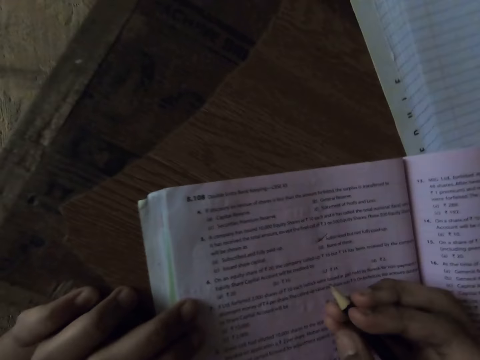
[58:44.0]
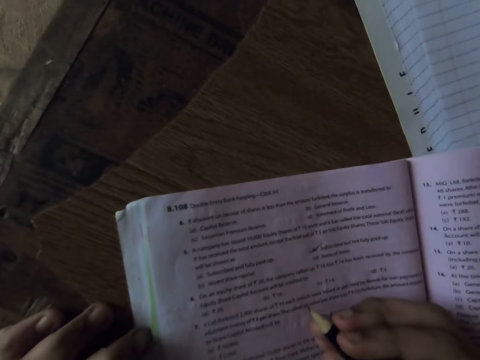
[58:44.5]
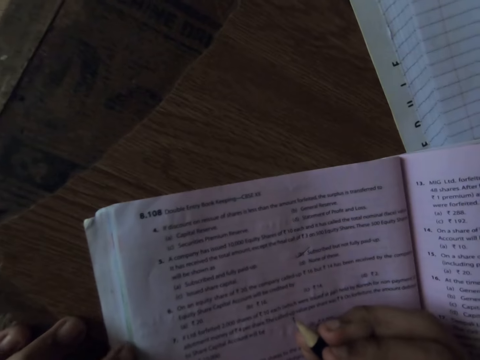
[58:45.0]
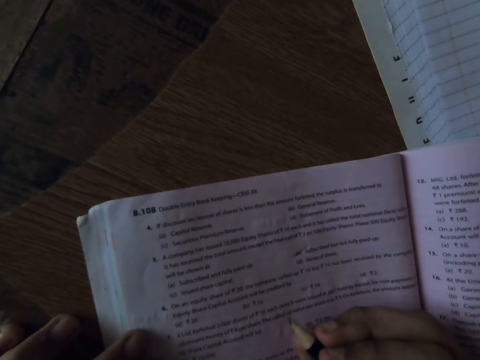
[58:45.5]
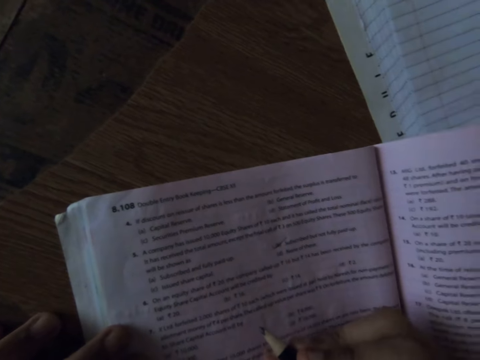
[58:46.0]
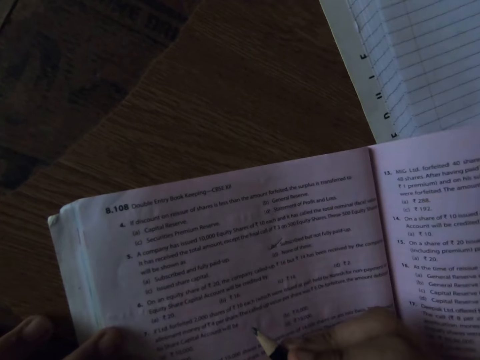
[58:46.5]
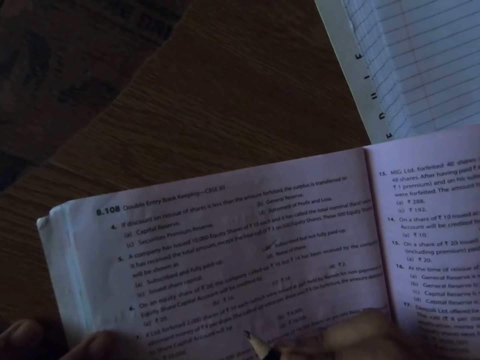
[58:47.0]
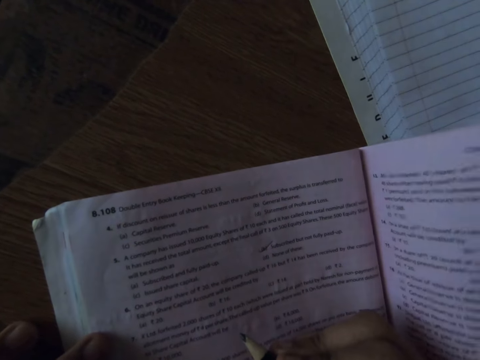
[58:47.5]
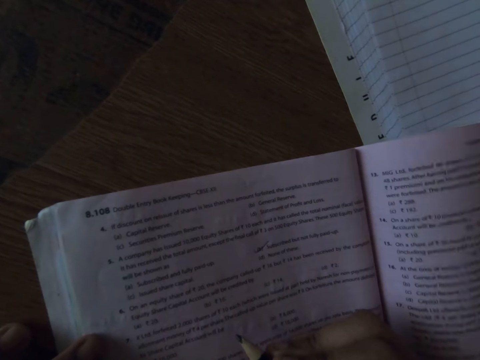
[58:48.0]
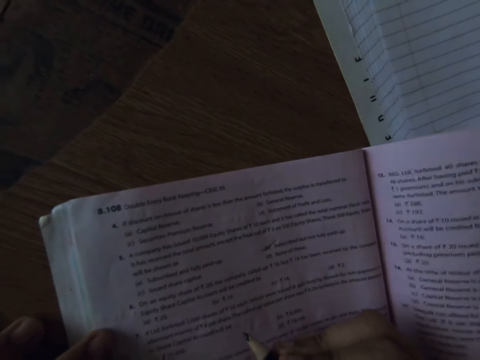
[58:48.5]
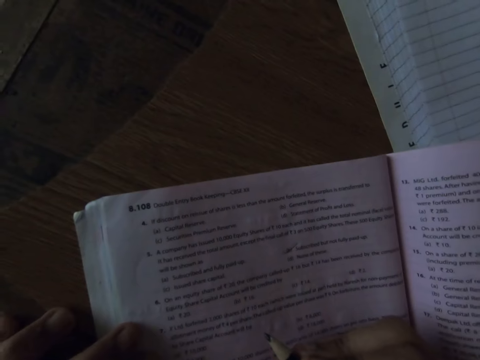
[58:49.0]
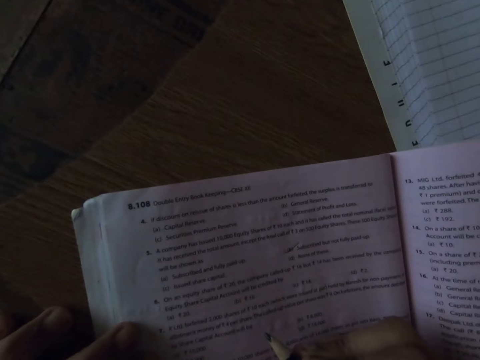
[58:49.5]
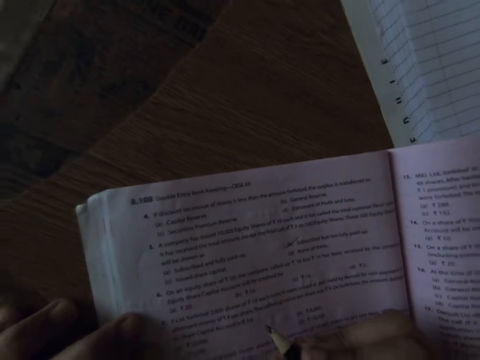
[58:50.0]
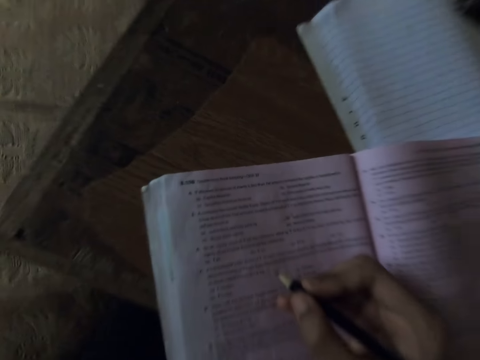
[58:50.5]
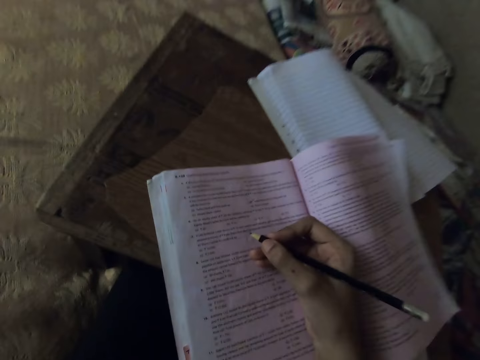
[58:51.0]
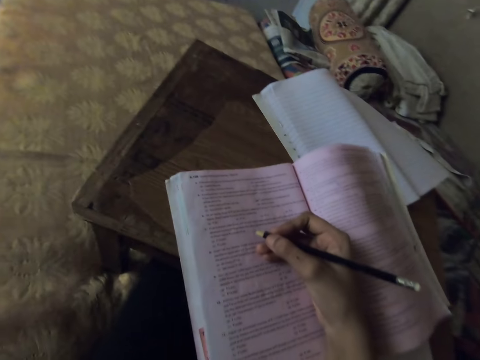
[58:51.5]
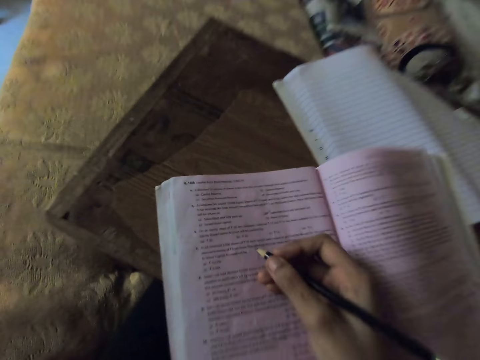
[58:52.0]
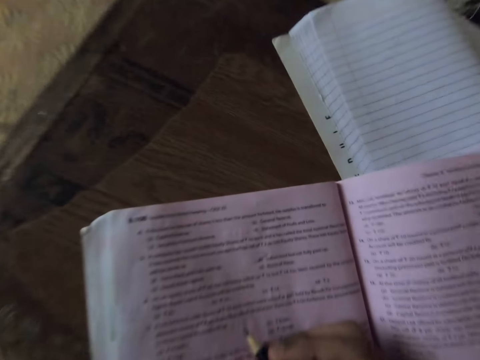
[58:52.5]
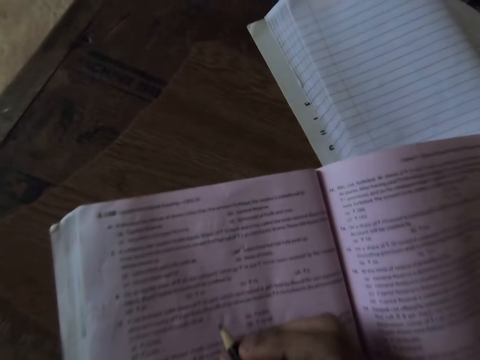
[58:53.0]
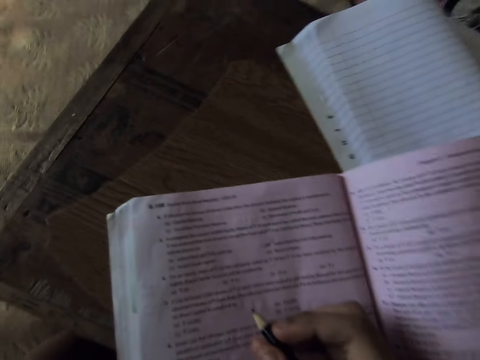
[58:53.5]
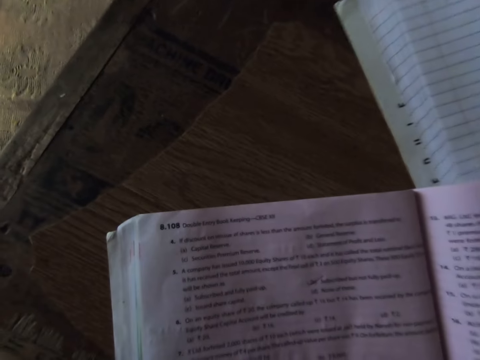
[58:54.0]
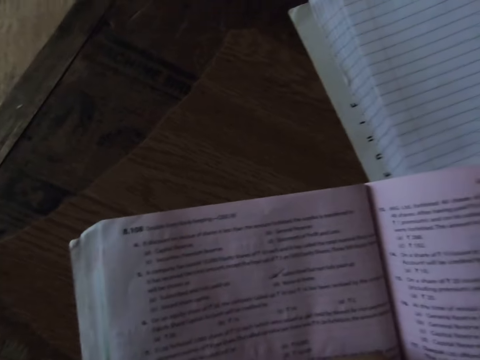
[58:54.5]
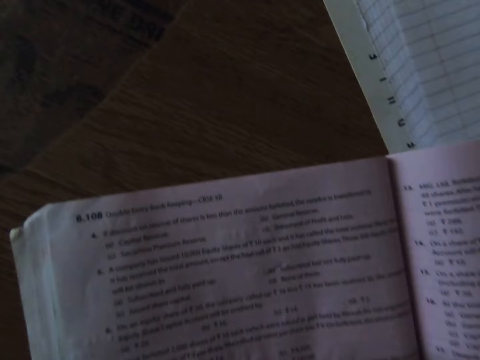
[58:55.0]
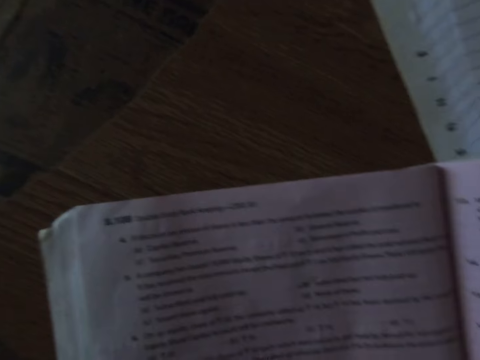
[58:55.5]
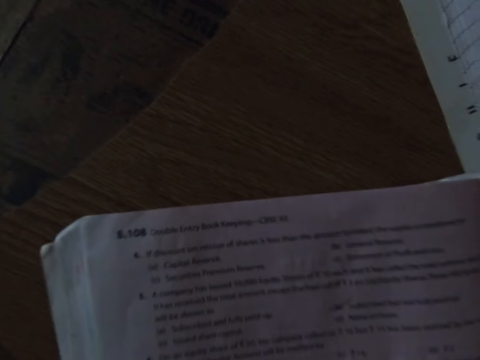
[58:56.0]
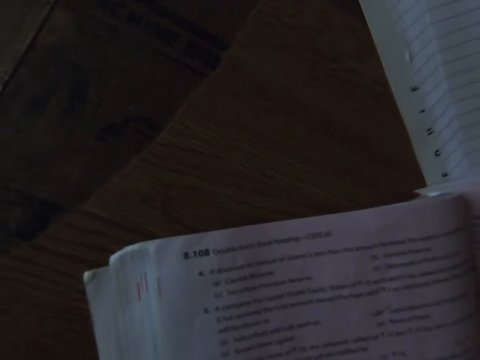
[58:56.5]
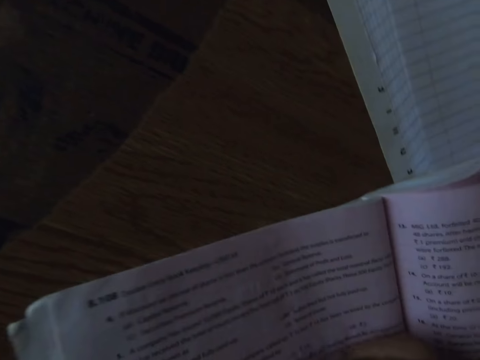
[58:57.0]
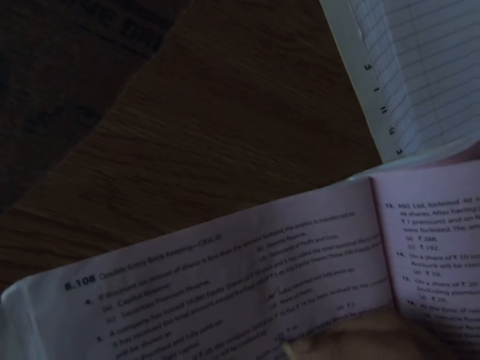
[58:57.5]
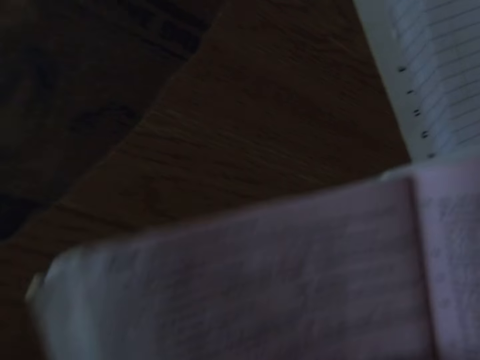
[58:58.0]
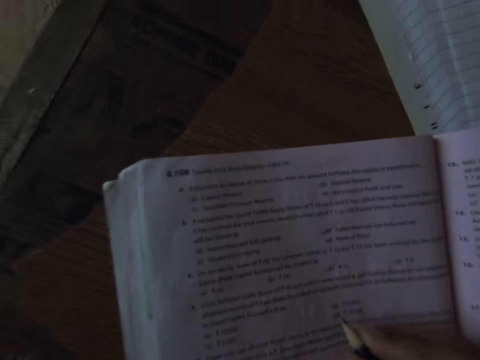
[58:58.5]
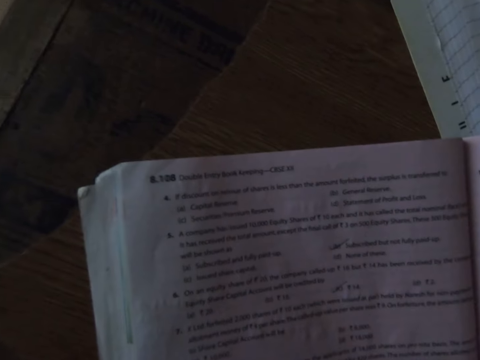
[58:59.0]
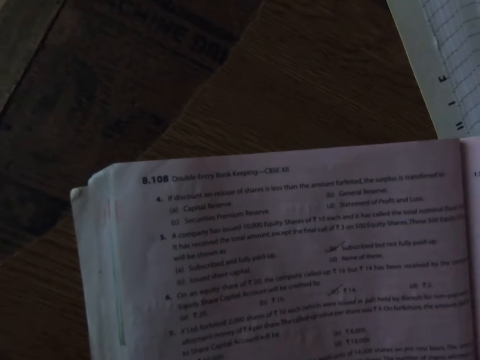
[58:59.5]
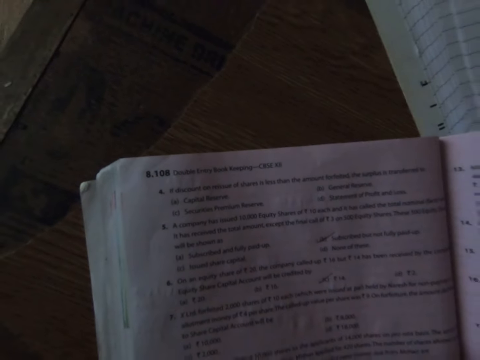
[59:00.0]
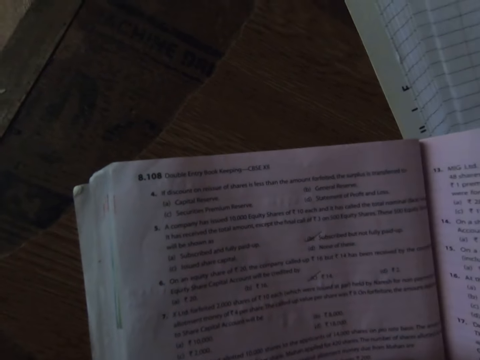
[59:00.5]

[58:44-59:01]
The camera wearer moves her head. She touches a book. She moves her left hand. She moves her head. She writes on the textbook with the pencil.

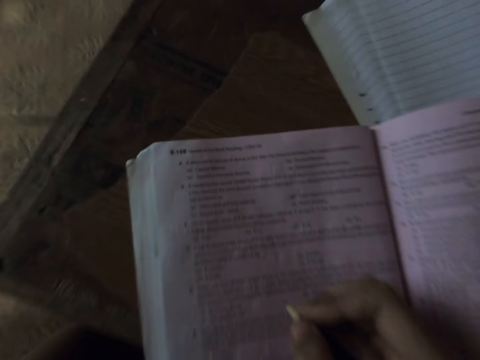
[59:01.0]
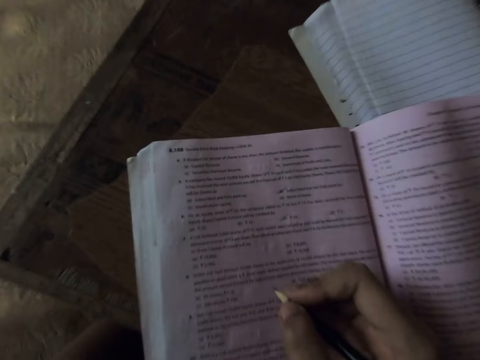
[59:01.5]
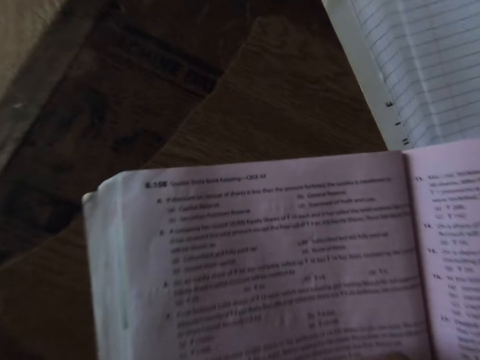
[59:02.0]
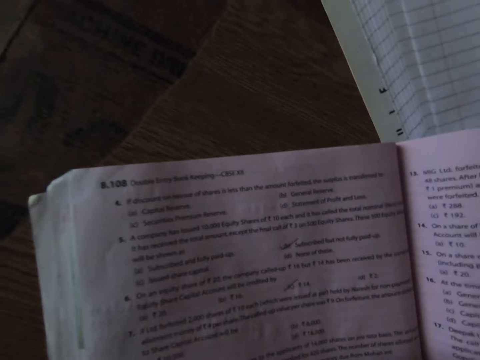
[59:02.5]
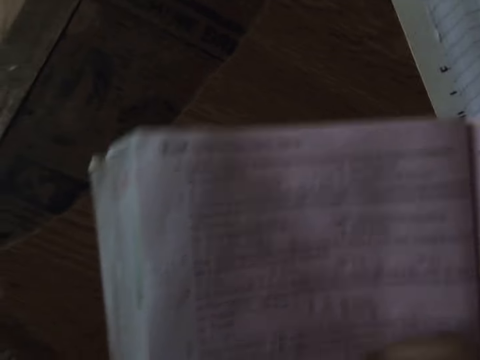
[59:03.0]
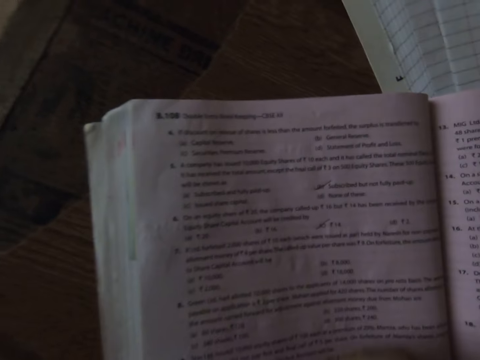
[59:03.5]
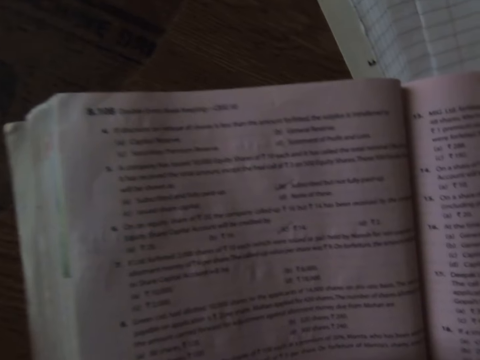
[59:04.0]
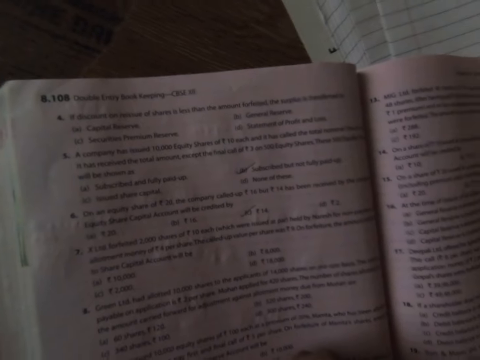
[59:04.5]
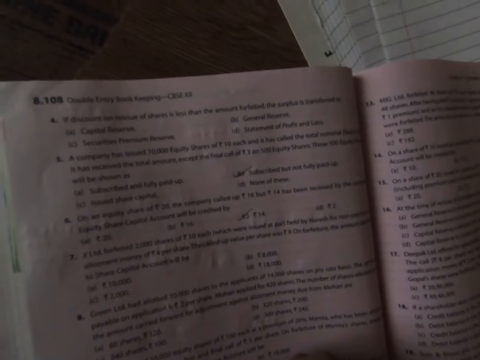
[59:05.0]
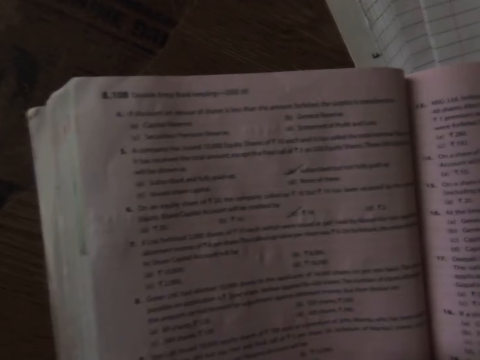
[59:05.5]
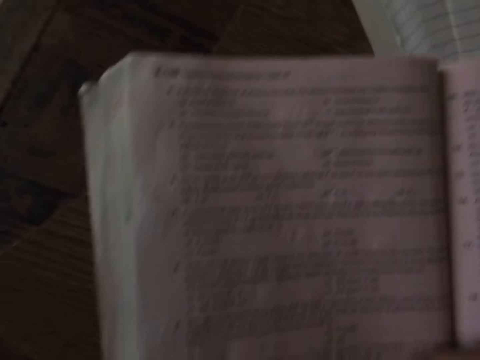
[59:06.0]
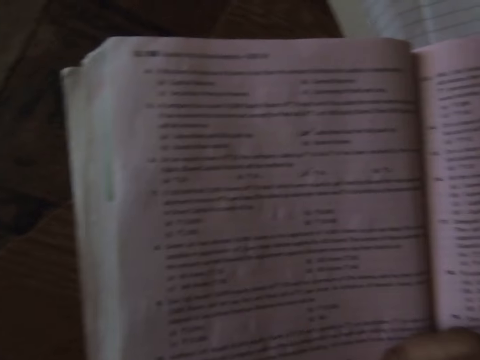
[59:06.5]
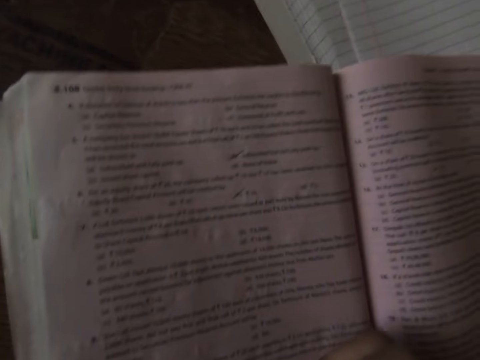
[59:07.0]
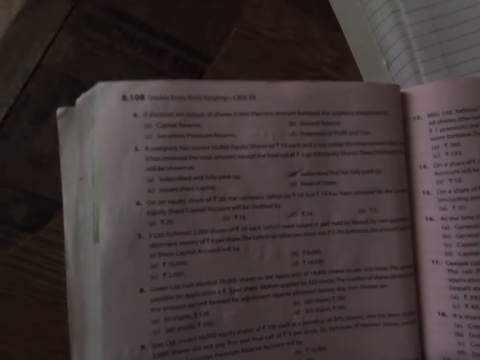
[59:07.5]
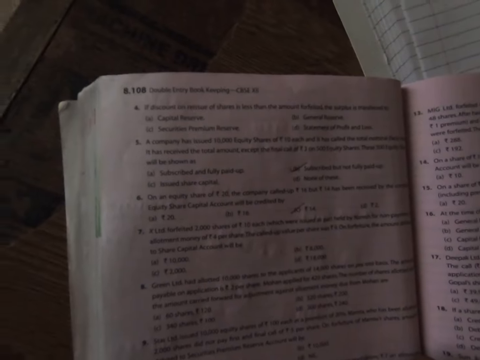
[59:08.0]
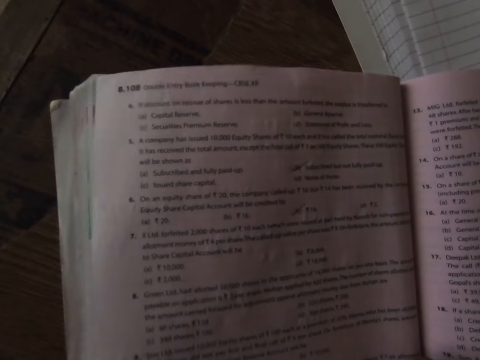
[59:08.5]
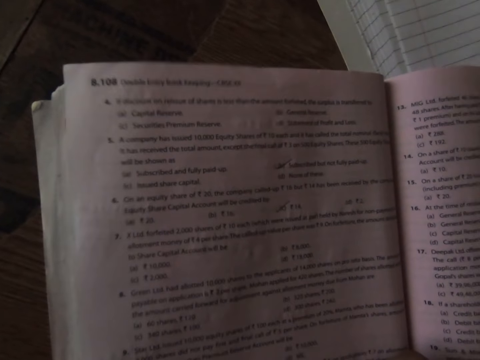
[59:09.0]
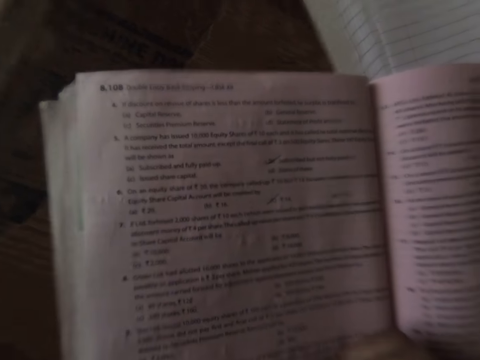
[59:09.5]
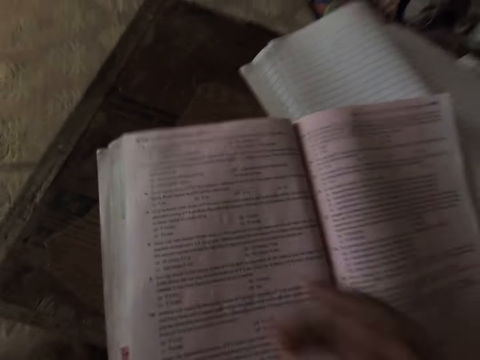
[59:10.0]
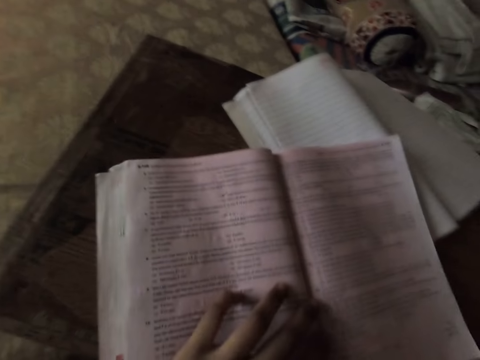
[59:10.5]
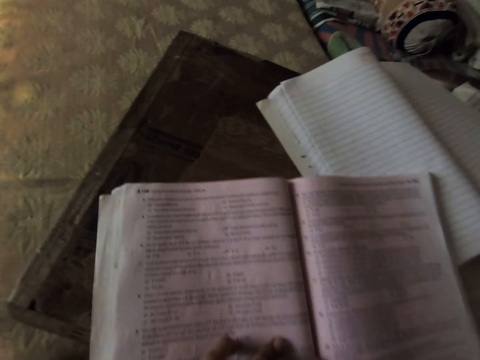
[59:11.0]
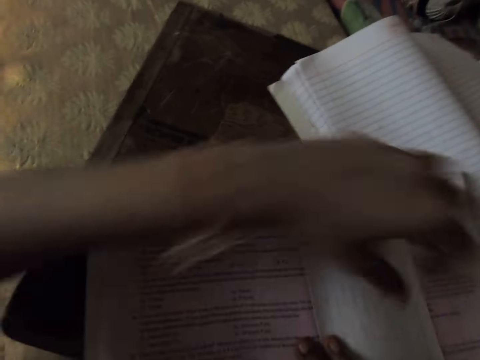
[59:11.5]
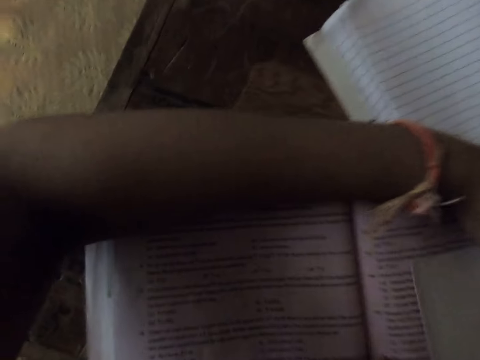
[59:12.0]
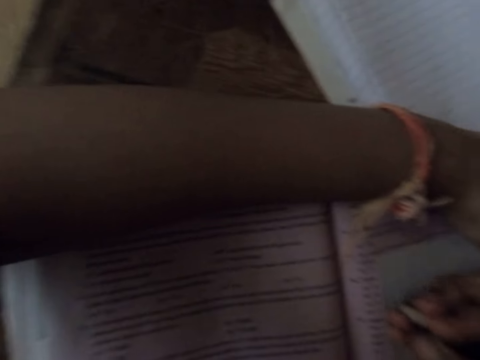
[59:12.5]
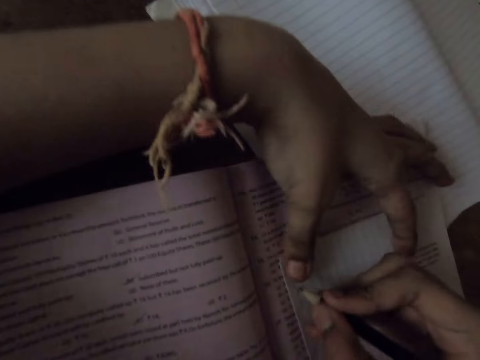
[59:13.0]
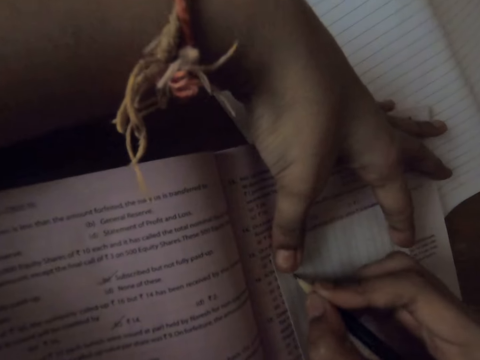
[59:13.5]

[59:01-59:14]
The camera wearer moves her head. She moves her left hand. She adjusts the textbook. She touches the book. She places a paper on the textbook. She places her left hand on the book. She touches the paper. She writes on the paper with the pencil. She holds the paper.
